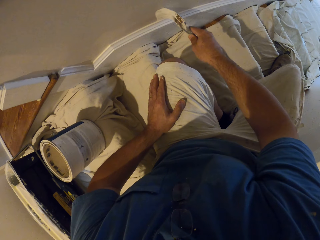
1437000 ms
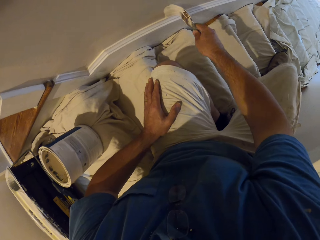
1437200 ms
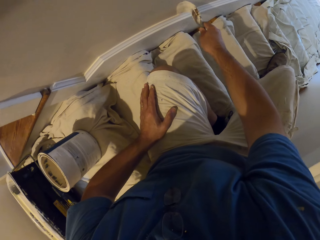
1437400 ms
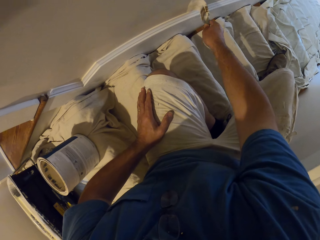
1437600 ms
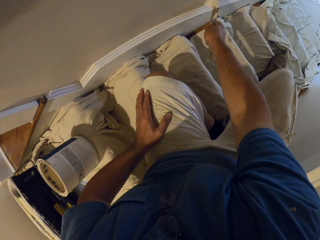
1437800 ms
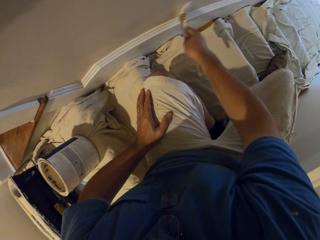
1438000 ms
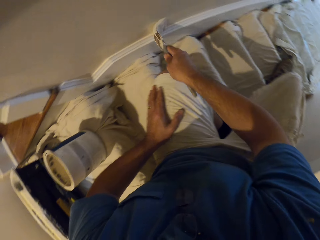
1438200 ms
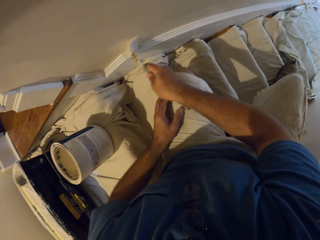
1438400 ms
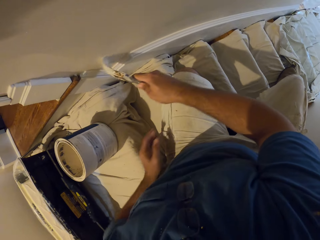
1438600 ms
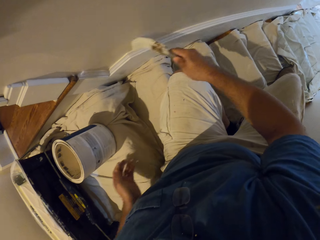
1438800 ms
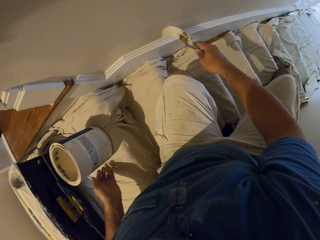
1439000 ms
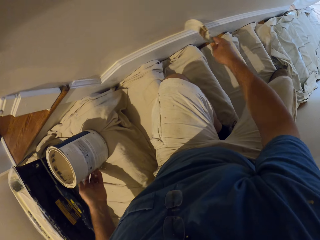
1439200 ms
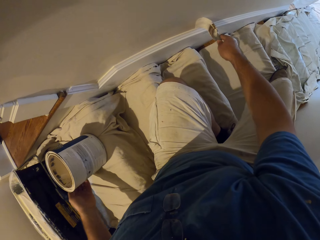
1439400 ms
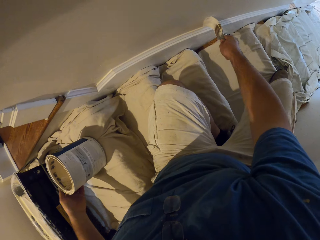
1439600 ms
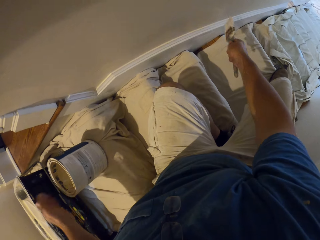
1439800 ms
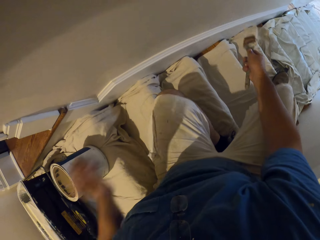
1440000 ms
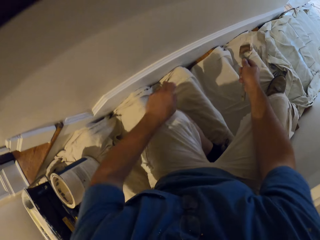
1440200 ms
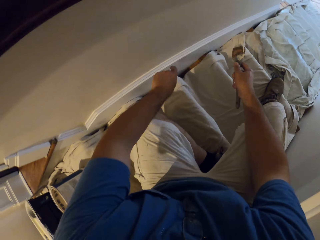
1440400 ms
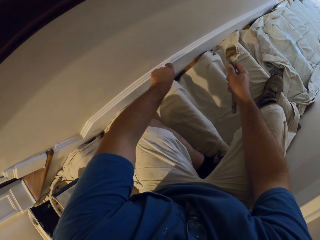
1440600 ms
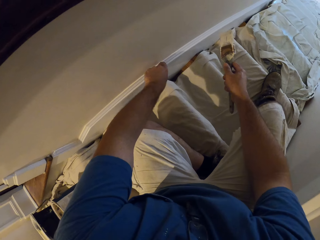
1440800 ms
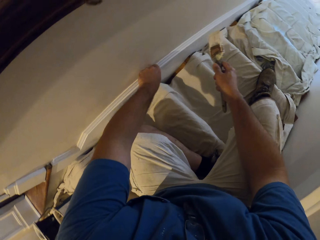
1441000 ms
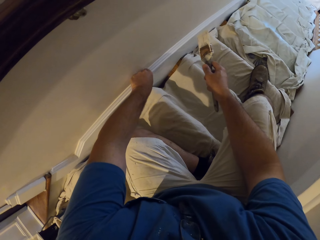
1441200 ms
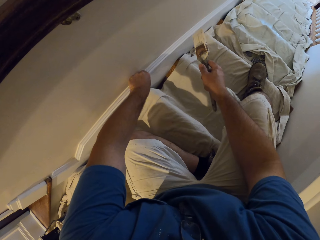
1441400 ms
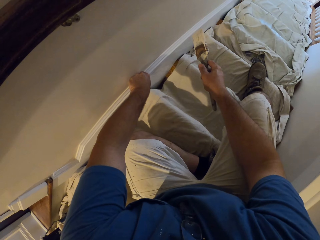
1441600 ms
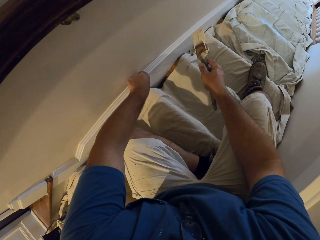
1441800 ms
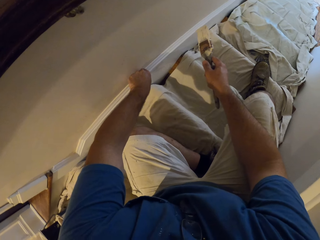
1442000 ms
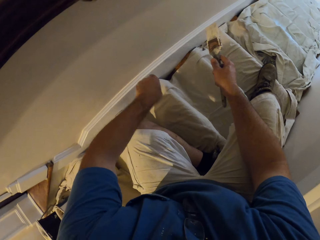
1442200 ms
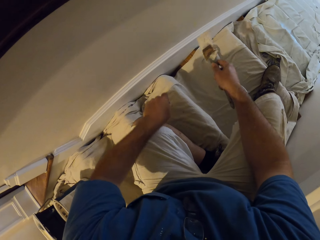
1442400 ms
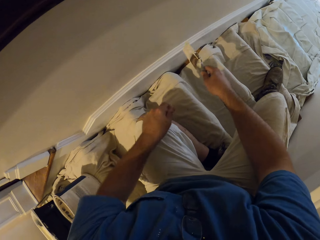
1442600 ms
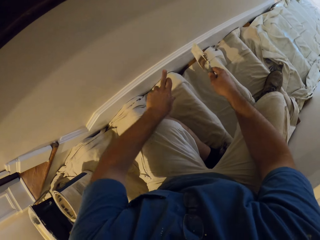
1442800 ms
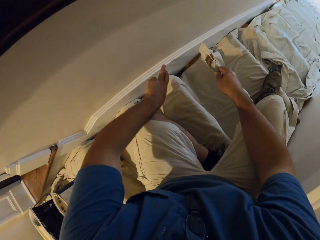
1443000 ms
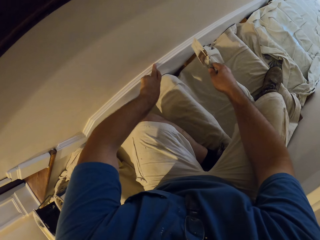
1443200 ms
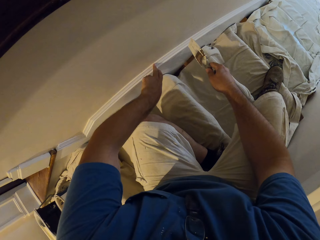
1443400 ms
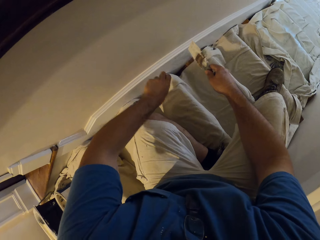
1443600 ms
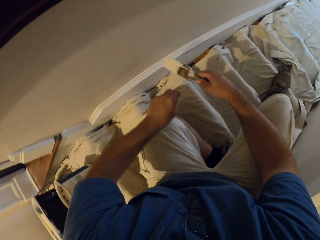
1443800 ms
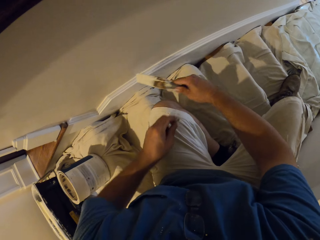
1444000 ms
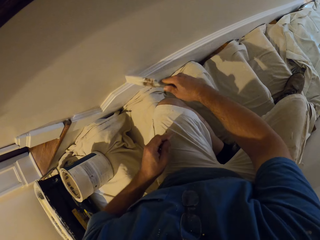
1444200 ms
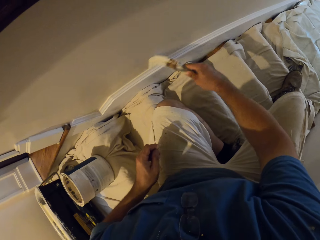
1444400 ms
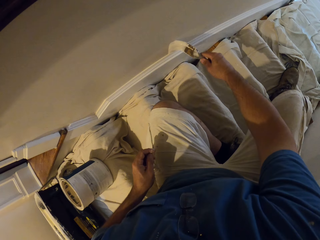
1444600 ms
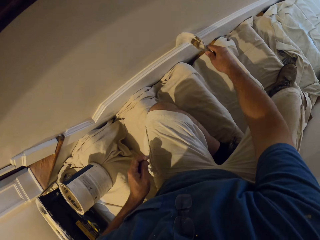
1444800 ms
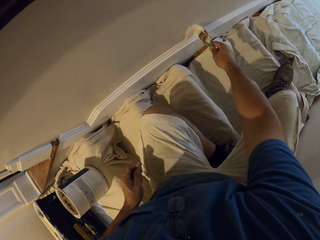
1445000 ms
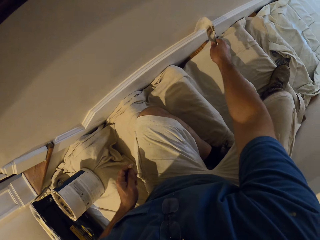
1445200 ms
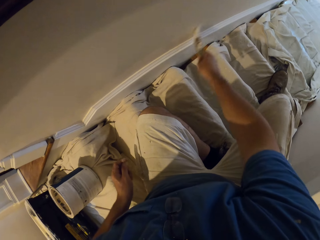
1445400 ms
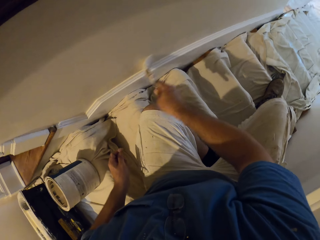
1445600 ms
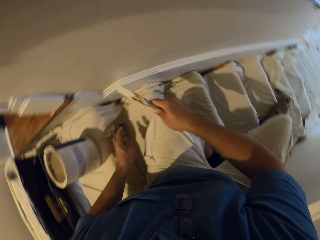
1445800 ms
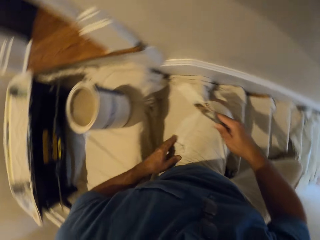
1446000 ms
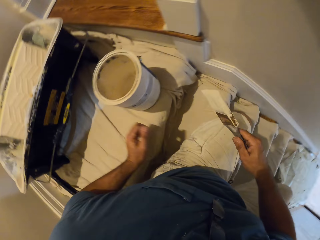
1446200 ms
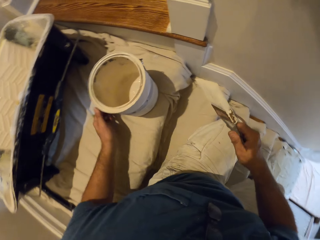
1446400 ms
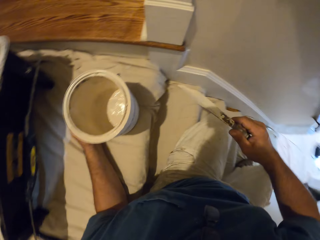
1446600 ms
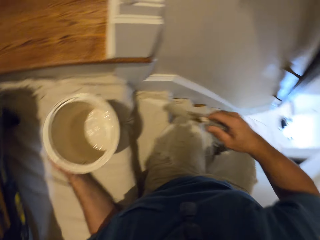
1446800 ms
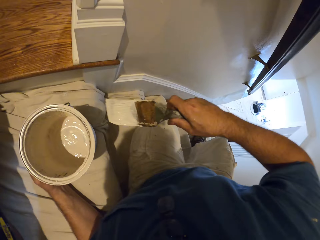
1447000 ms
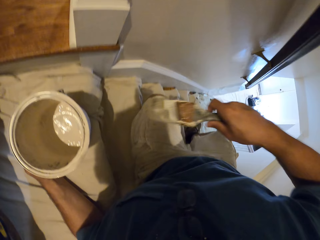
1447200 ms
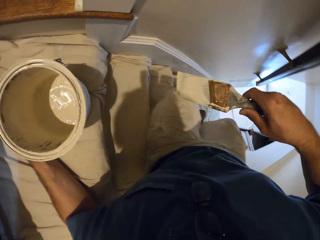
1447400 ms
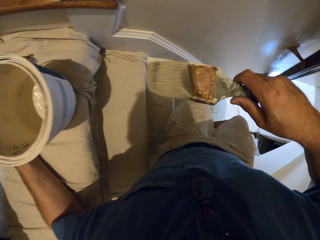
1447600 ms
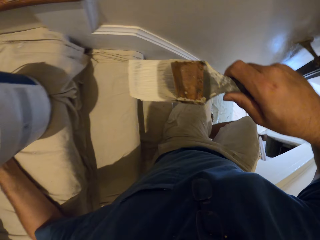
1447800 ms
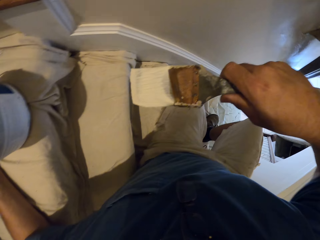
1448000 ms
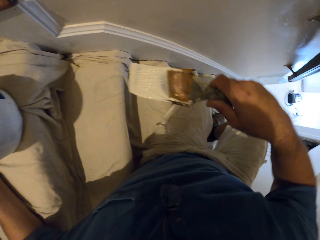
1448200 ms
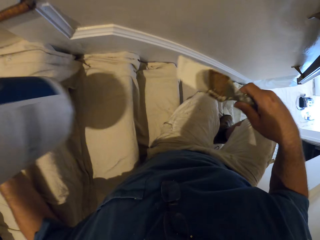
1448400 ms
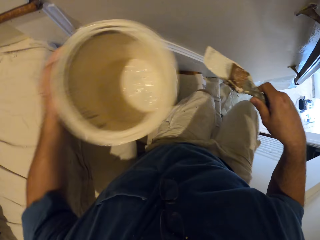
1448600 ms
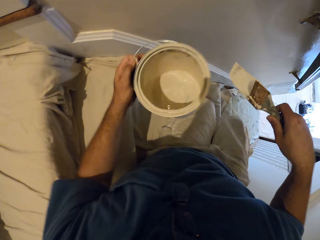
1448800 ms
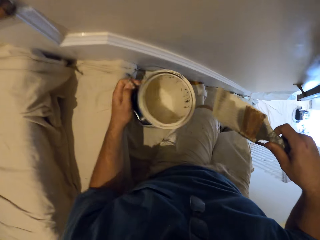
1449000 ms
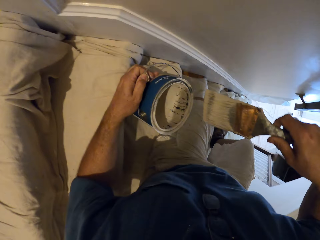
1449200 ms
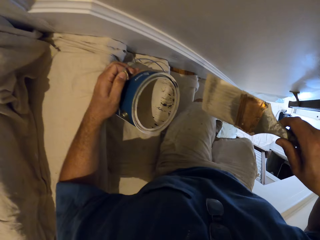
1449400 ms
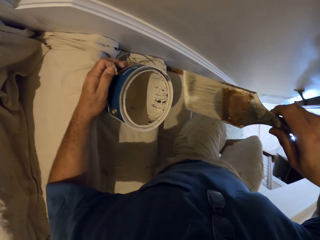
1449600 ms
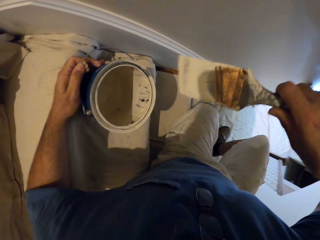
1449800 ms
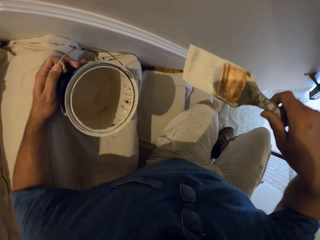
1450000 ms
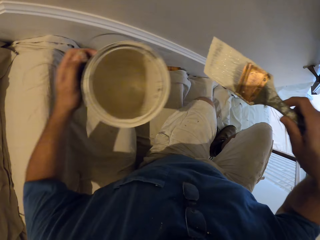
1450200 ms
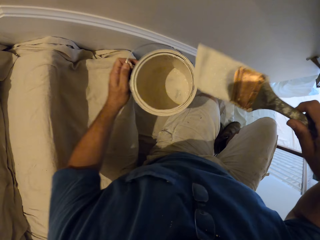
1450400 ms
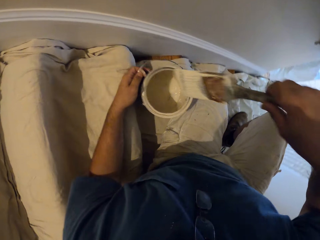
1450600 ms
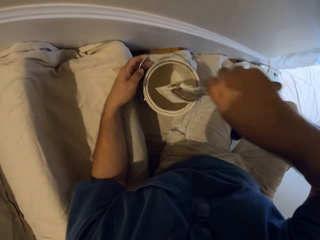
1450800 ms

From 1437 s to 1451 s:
The camera wearer puts his left hand on his thigh. He touches the paint can or container and holds the paint brush. He touches the wall or base board with his left hand. He removes his fingers from the base board and touches the base board. He paints the wall. He holds the paint brush and holds the paint can with his left hand. He moves down the staircase. He lifts the container.

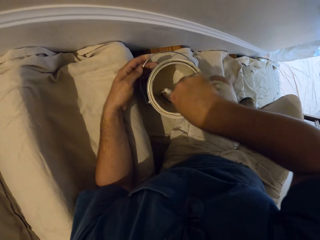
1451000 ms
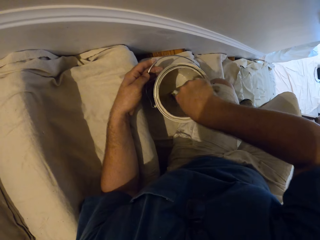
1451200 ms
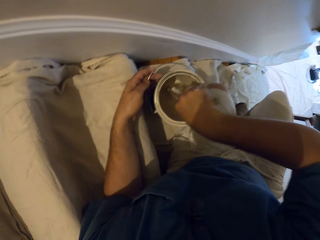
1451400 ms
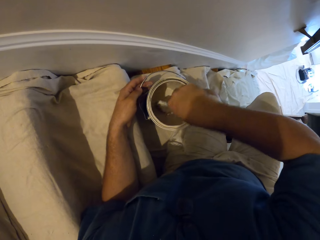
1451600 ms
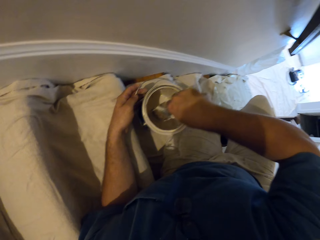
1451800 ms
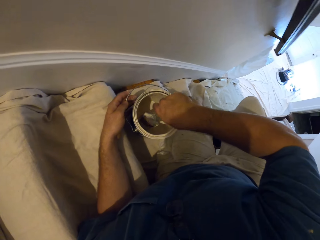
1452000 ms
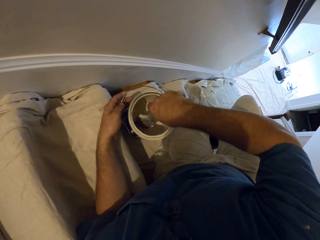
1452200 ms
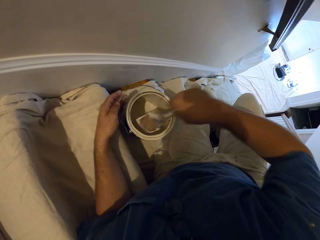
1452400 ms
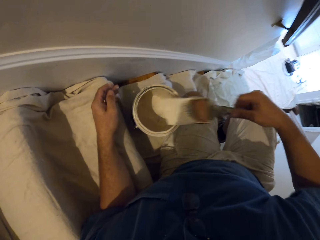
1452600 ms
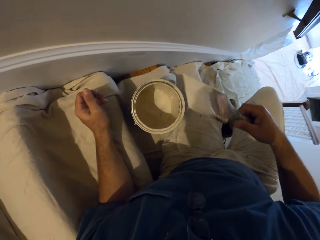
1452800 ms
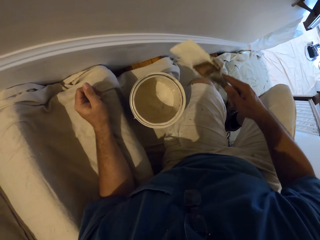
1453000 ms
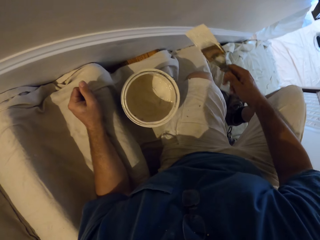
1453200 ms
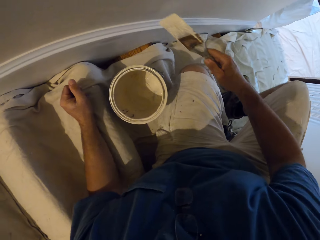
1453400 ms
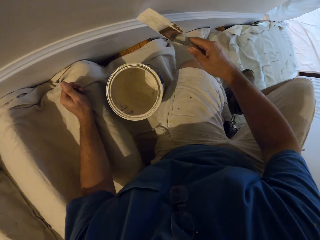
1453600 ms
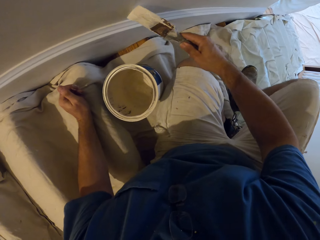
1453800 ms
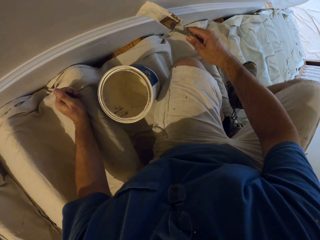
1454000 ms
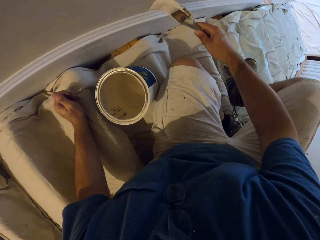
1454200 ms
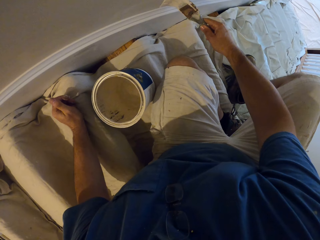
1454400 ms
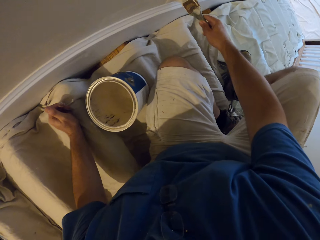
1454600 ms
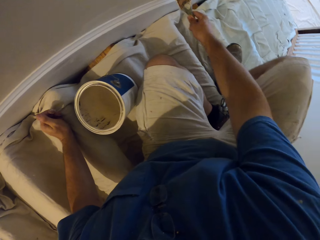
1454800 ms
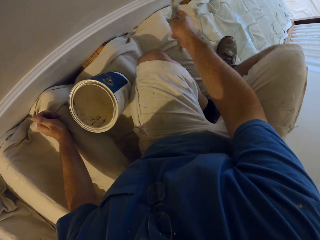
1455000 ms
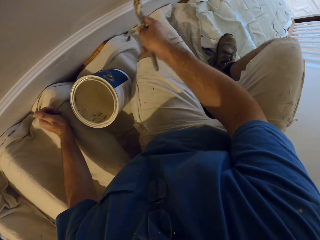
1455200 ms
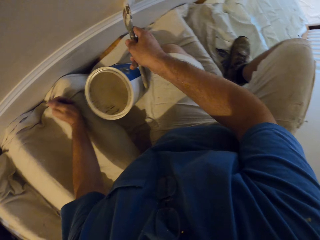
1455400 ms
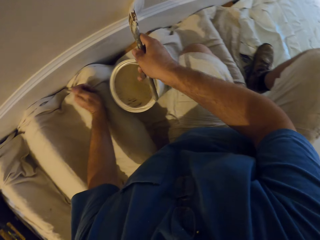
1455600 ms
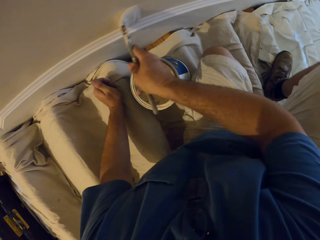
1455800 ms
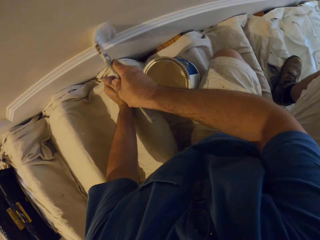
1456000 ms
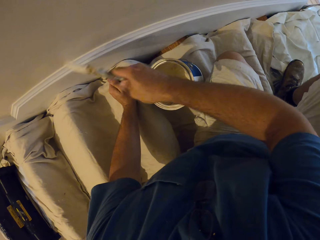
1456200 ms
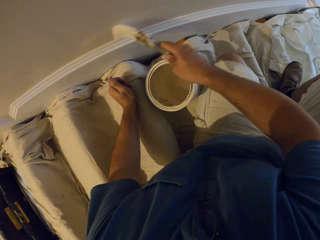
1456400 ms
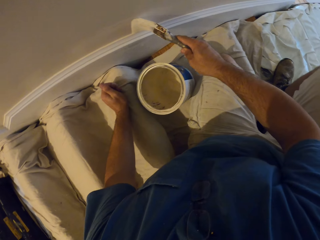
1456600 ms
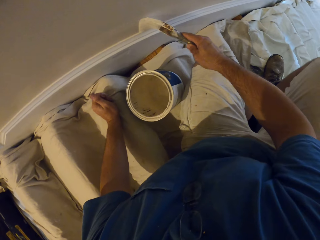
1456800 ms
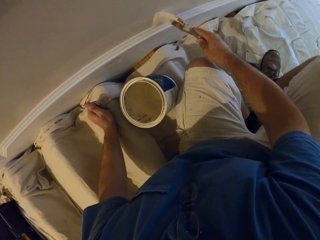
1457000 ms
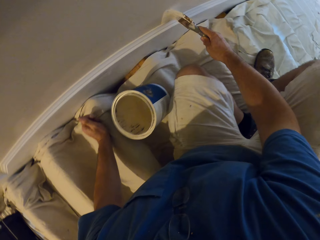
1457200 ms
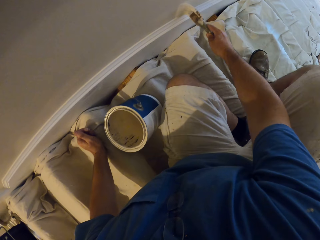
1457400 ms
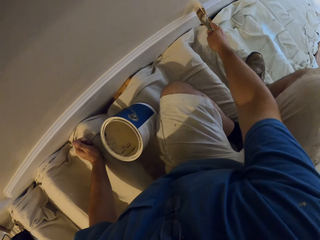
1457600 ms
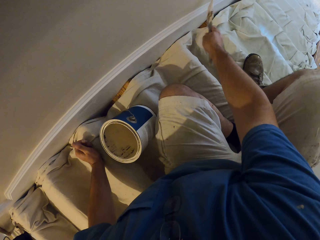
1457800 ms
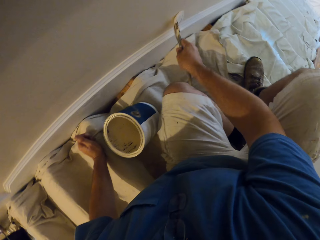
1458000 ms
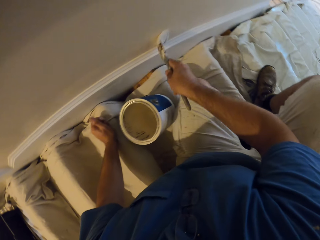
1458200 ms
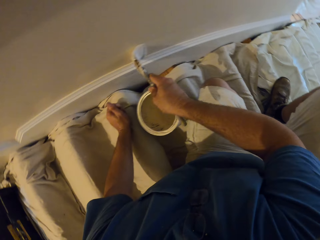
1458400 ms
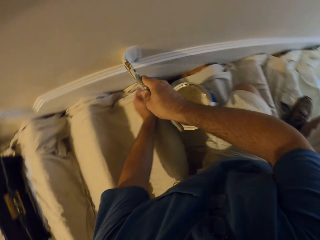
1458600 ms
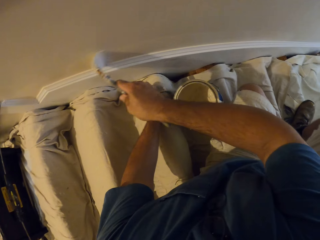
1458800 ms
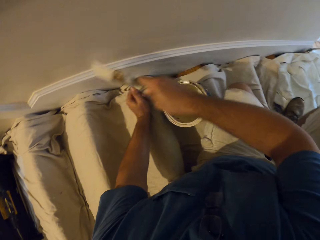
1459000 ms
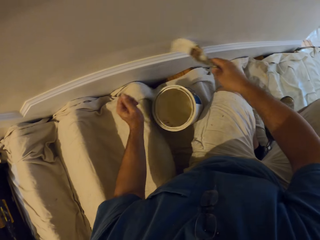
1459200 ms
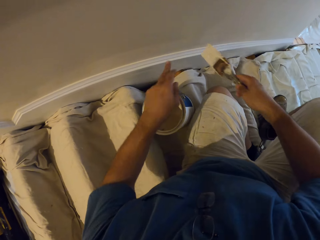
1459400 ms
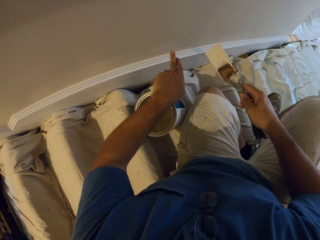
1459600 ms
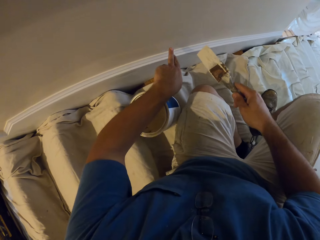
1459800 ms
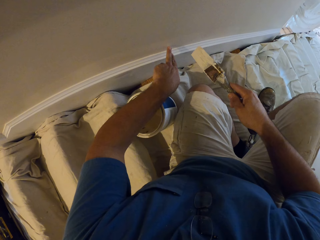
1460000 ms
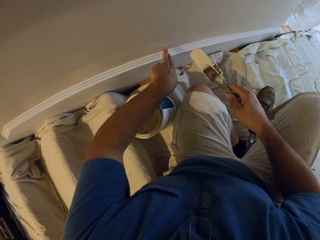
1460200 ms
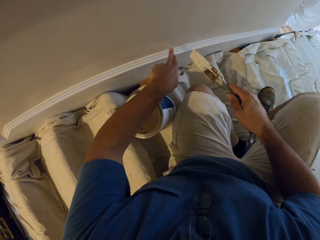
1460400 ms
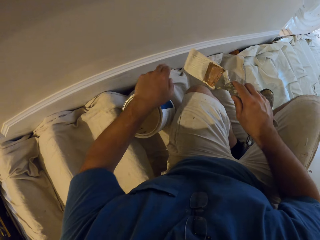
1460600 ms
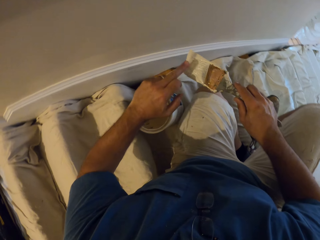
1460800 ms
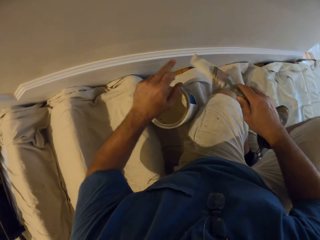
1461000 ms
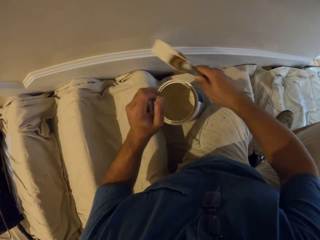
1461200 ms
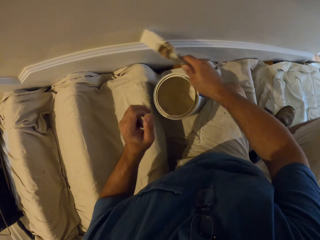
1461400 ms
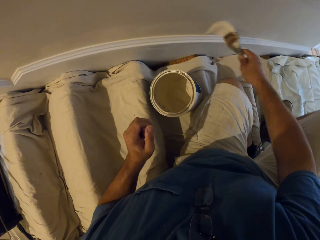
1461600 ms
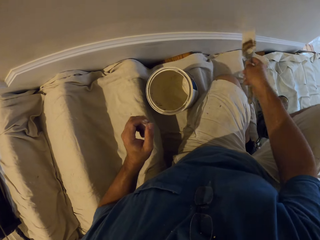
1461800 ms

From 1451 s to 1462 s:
The camera wearer puts down the container on the staircase. He dips the paint brush inside the container. He paints the wall. He touches the paint on the wall with his left hand. He touches the paint on the paint brush. He paints the wall.
